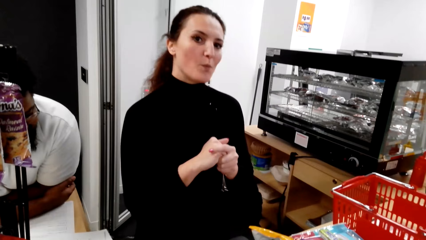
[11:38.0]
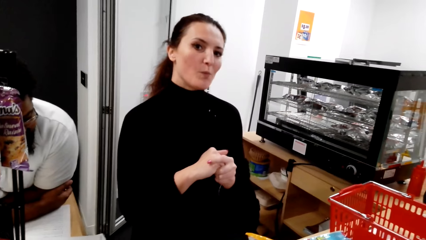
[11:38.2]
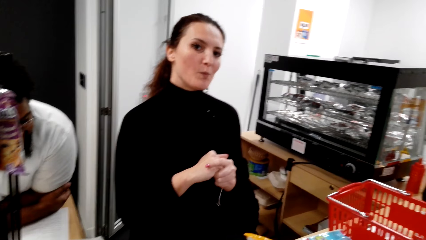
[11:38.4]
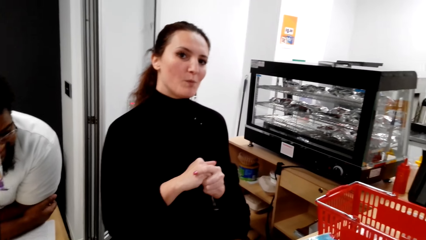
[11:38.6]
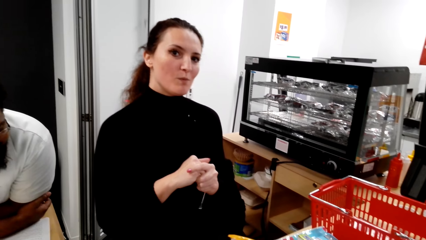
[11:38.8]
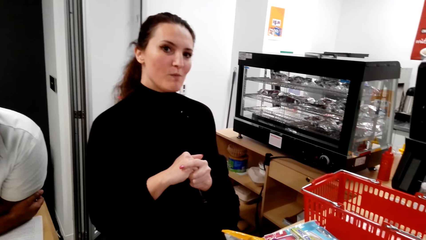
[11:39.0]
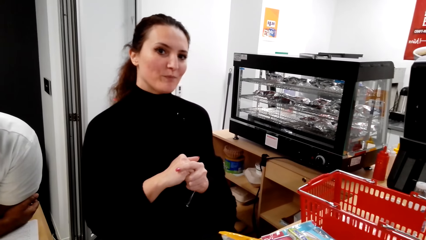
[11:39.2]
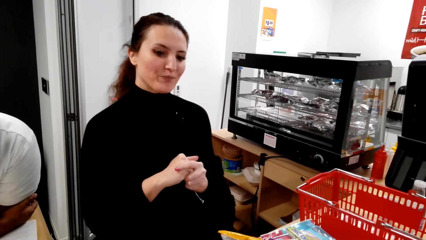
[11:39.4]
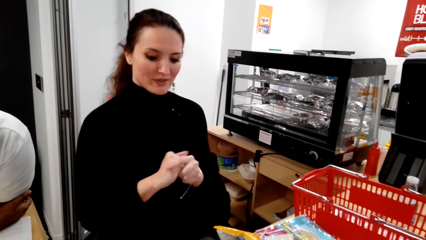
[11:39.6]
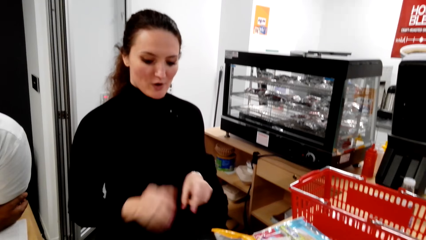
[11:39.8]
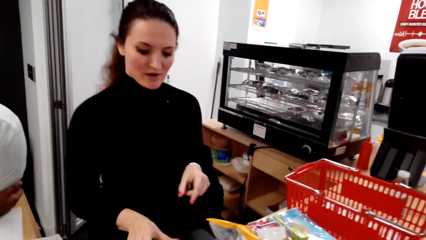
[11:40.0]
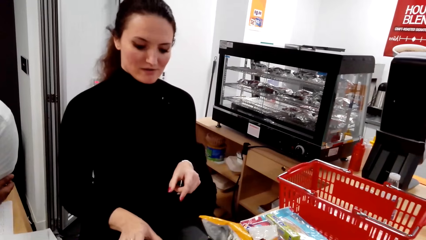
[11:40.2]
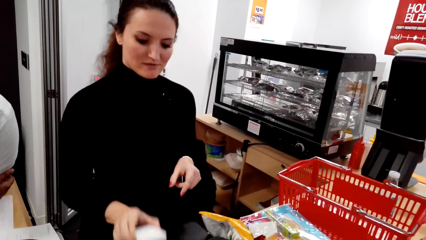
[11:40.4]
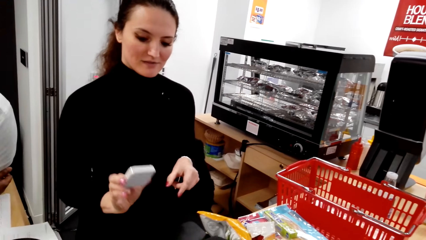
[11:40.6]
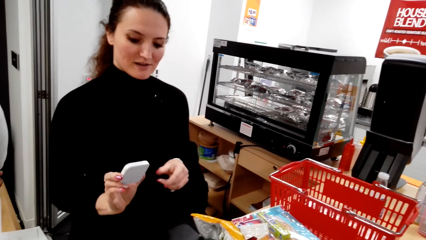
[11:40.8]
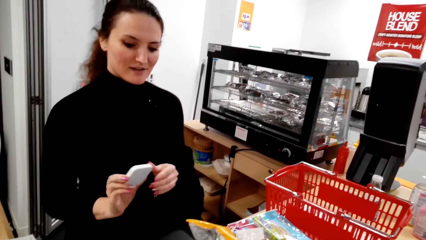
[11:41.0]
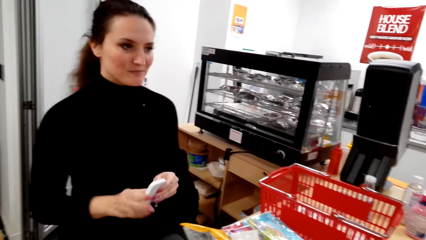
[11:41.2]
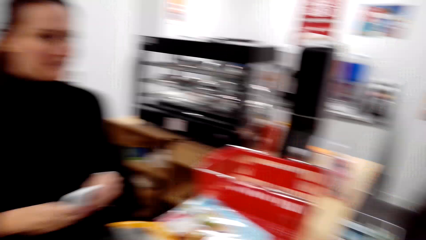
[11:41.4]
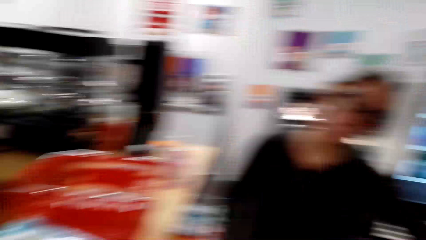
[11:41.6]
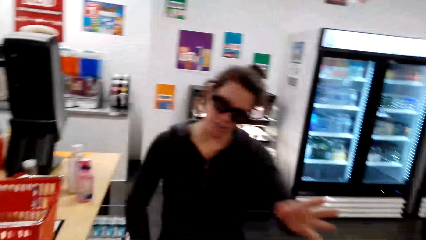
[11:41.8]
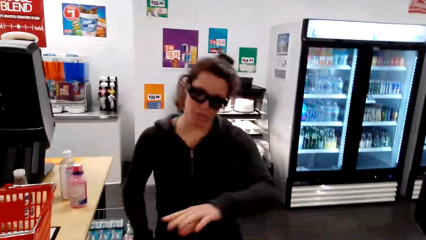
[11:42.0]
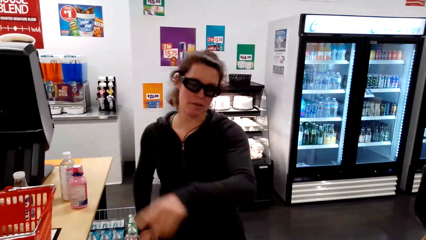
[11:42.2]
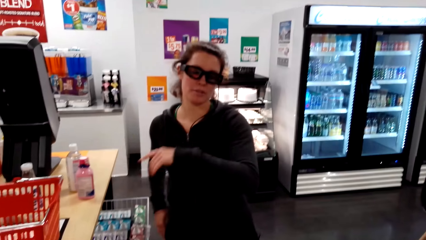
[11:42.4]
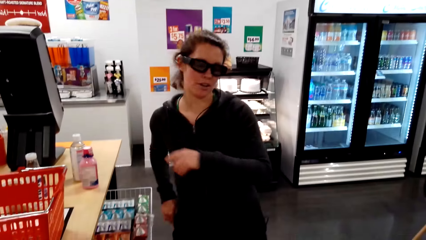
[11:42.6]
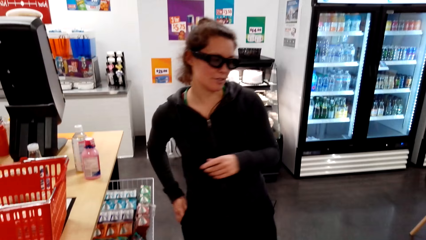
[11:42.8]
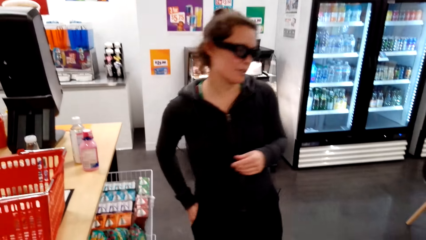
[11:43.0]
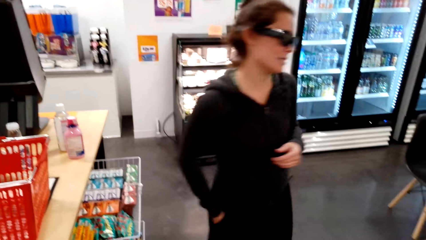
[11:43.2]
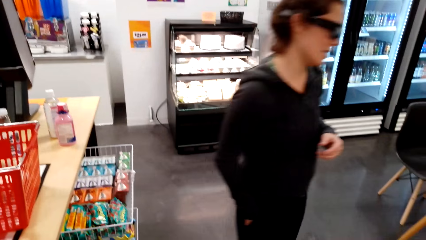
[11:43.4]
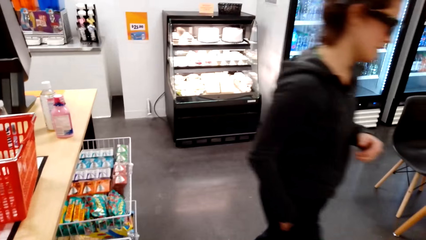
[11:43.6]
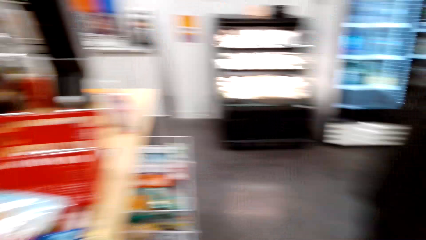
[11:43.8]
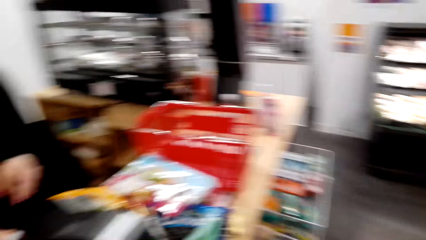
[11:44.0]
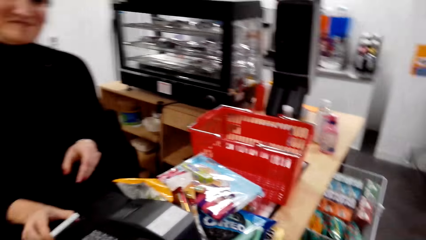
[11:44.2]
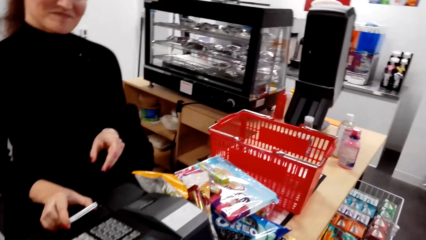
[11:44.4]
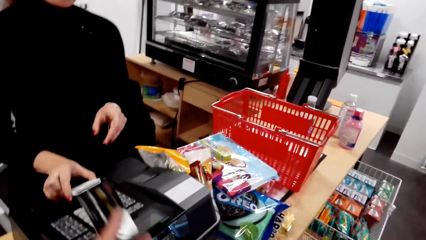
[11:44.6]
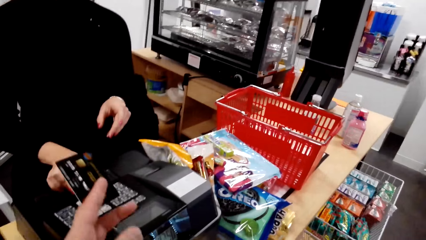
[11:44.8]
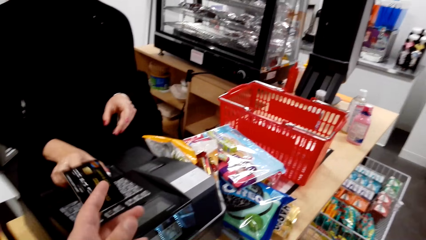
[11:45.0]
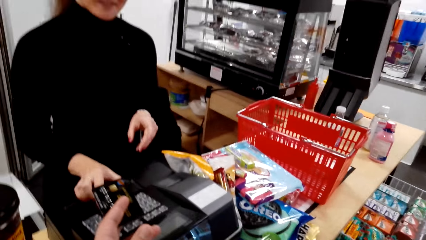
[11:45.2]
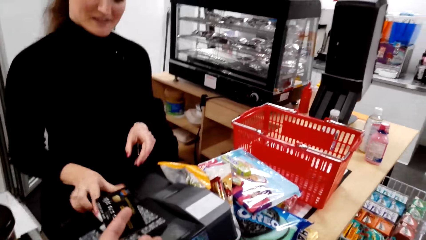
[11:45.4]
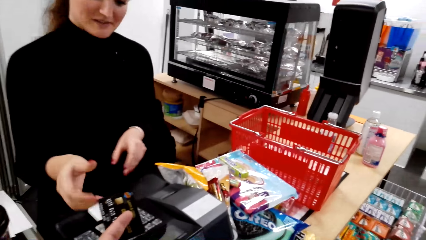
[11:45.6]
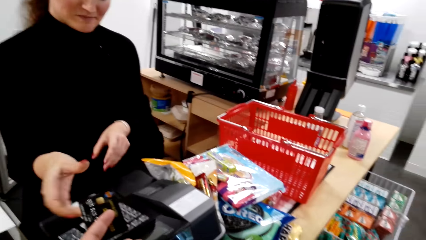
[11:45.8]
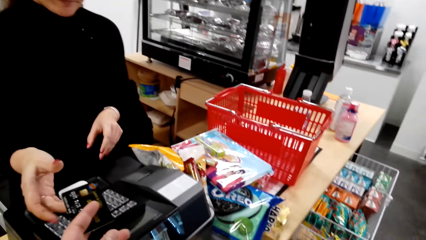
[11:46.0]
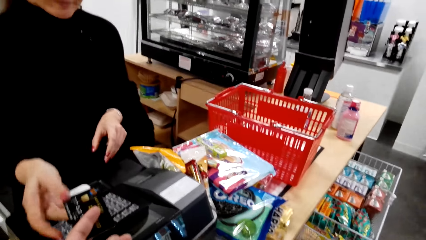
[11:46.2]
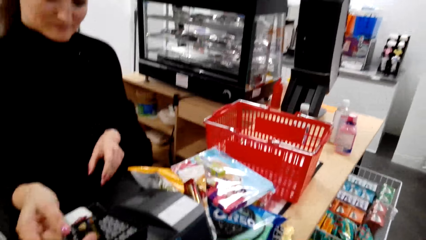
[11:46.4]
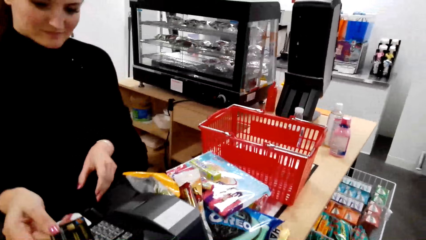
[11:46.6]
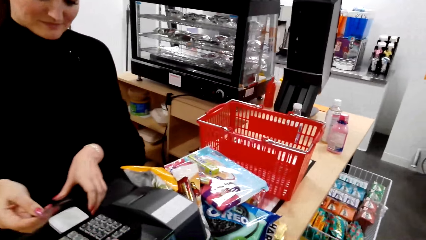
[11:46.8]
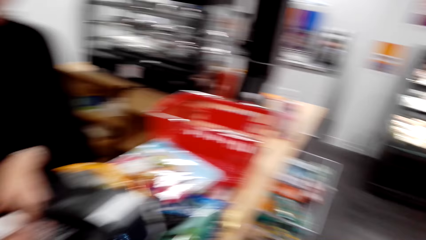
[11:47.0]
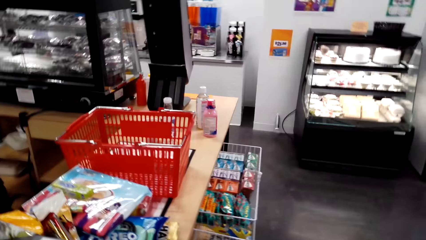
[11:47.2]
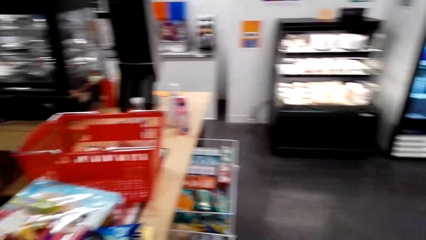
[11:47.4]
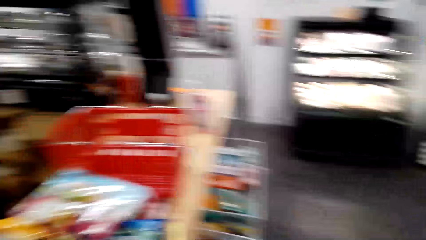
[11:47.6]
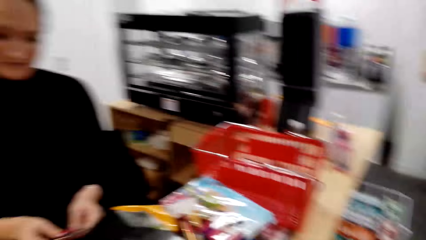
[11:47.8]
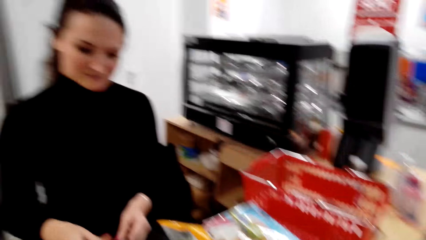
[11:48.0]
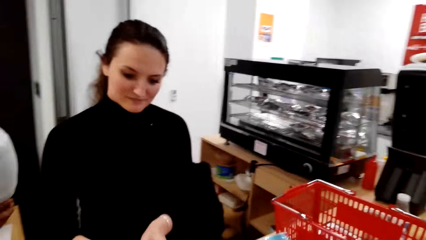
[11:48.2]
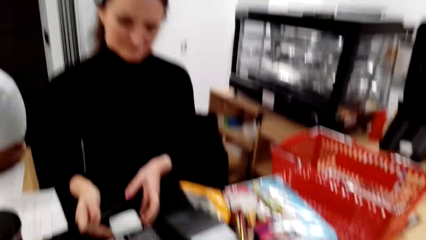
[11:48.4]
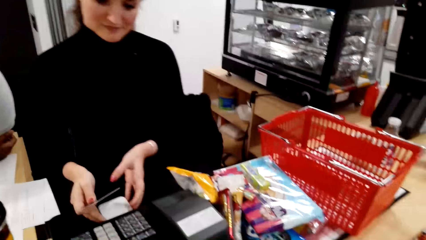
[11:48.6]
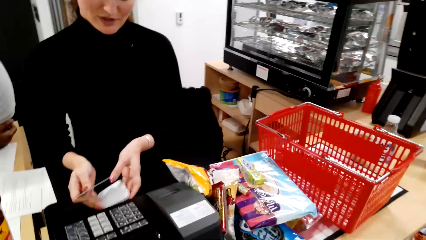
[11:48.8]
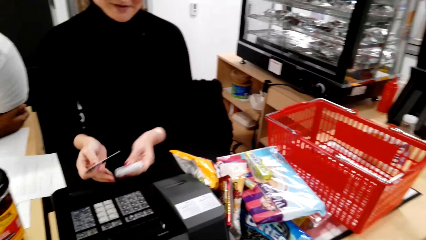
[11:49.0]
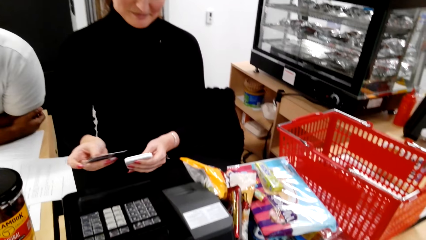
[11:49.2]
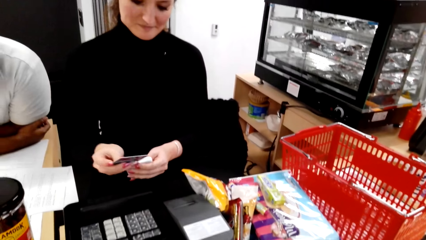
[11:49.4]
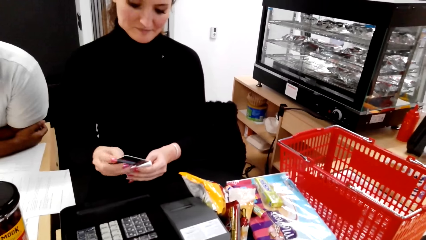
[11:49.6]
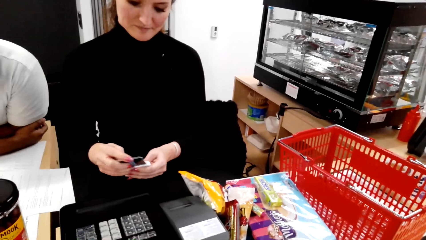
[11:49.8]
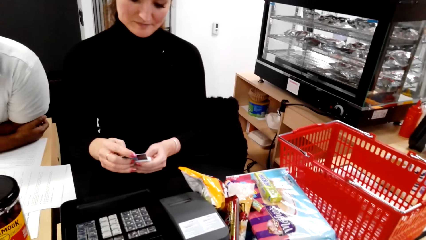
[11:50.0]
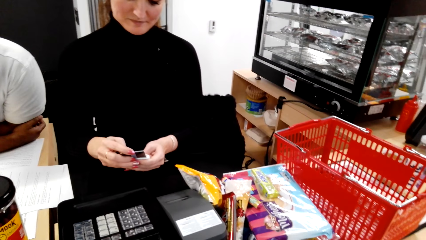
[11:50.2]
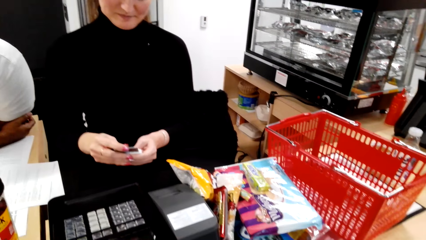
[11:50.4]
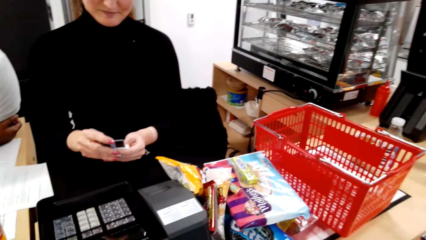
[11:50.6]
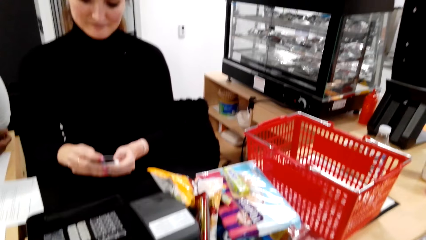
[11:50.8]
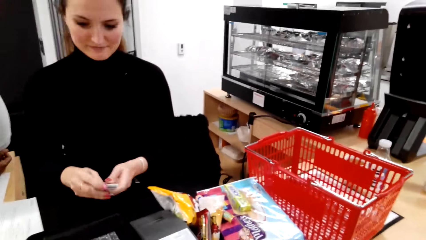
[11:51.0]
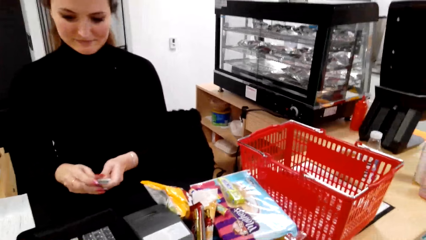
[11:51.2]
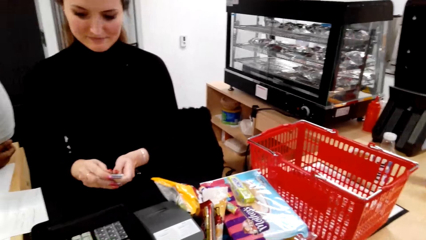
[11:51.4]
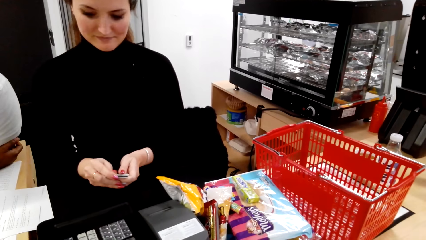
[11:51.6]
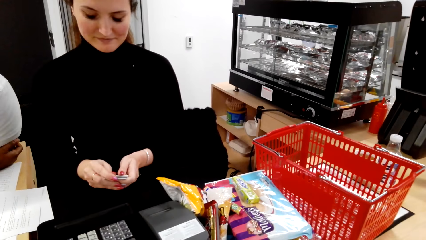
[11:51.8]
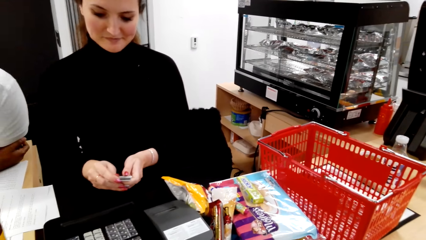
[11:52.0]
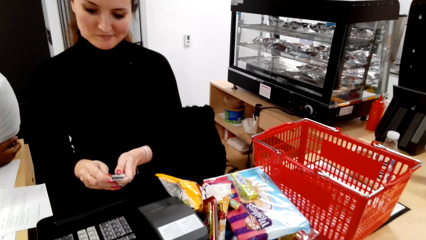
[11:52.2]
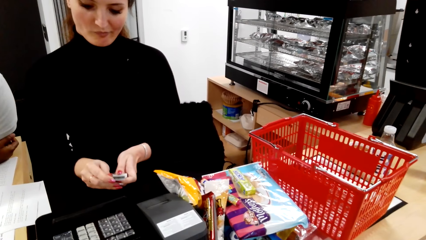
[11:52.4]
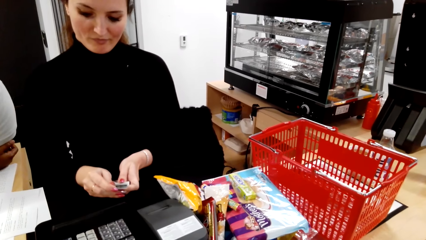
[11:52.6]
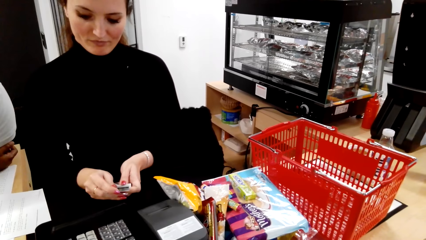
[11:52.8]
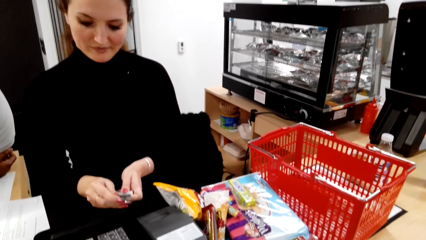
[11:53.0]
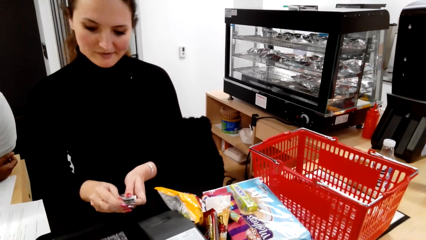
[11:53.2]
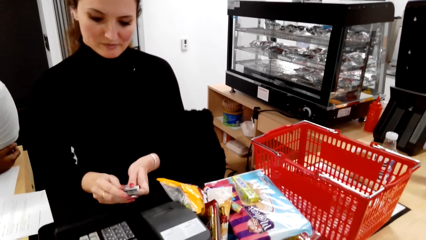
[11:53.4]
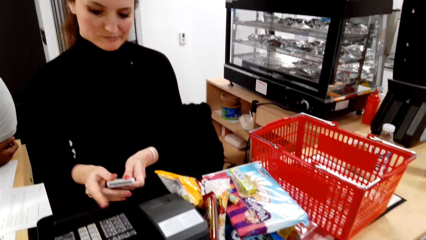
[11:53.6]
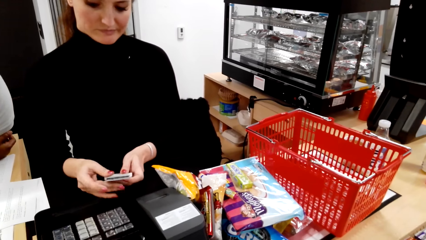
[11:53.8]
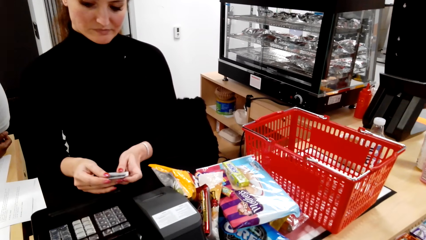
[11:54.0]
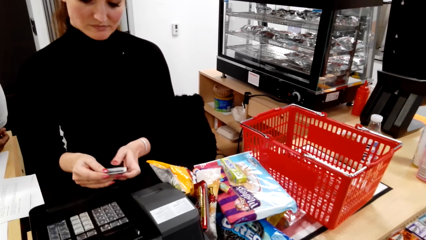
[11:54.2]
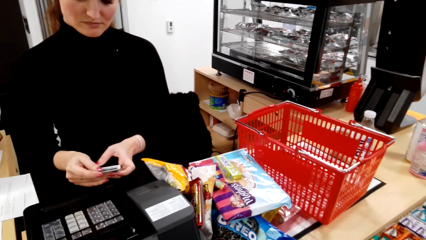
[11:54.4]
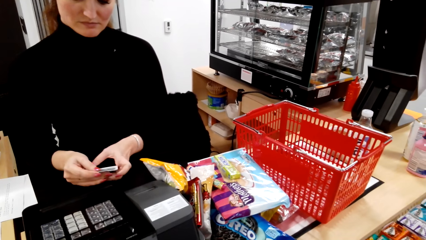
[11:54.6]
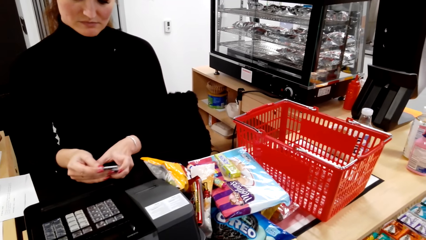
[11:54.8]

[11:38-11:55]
The camera wearer holds a card reader. A lady picks up a gadget. Another lady does a hand gesture. The camera wearer talks to the other lady. The other lady walks. The camera wearer passes the Visa card to the first lady. The first lady operates a credit card reader and inserts the card in the gadget.
